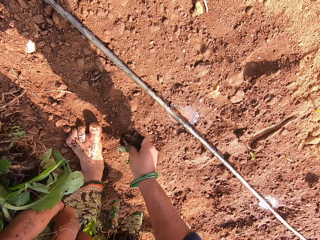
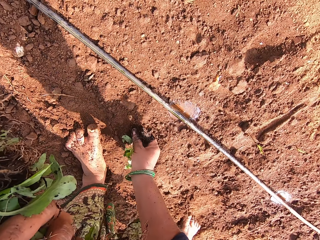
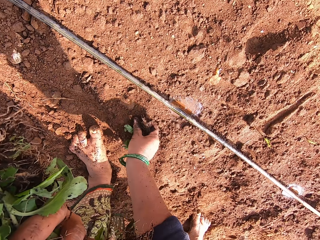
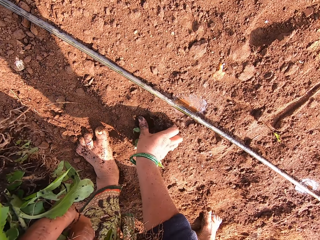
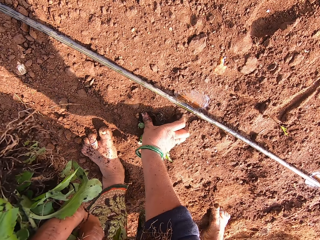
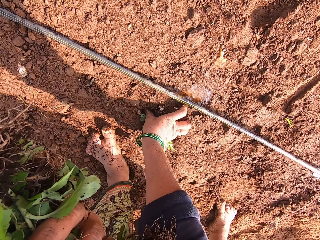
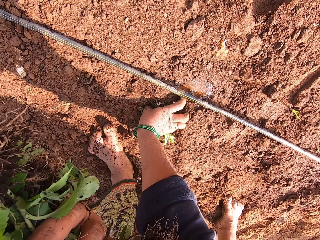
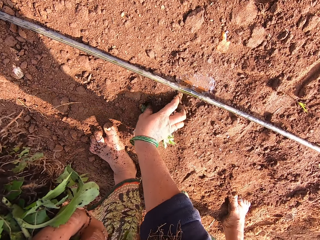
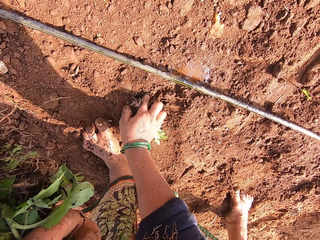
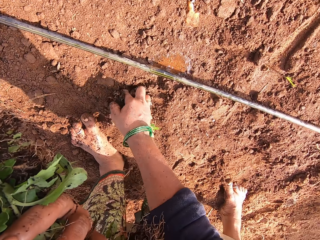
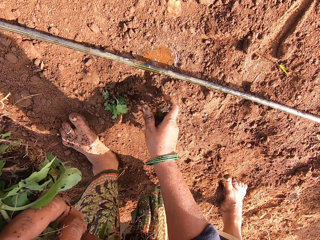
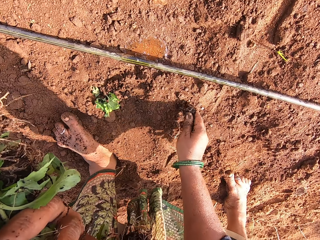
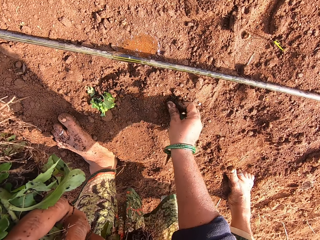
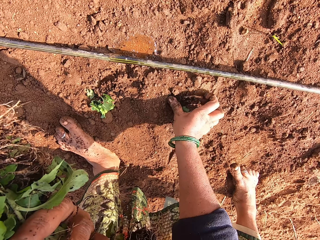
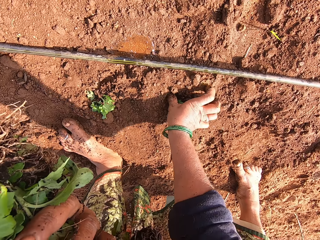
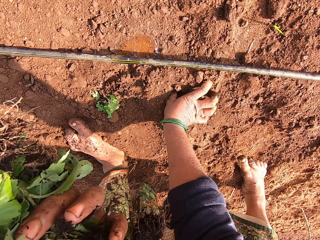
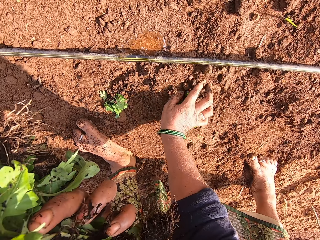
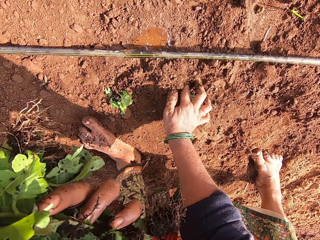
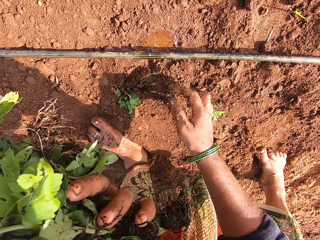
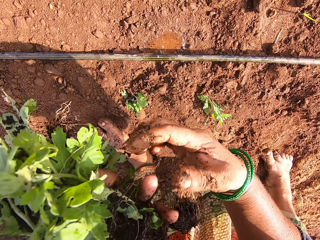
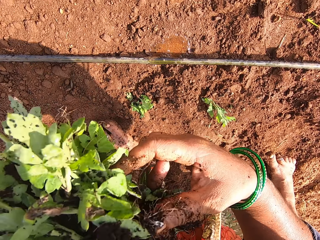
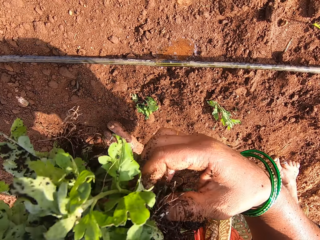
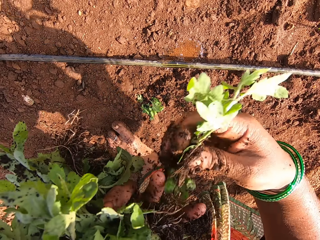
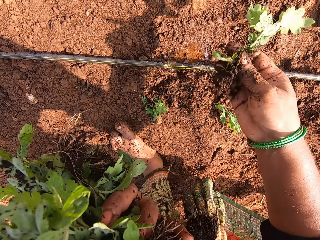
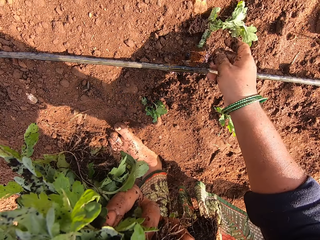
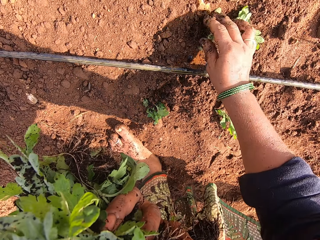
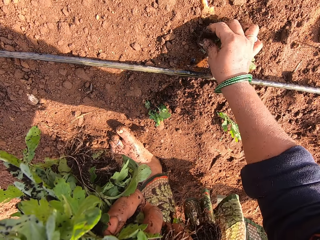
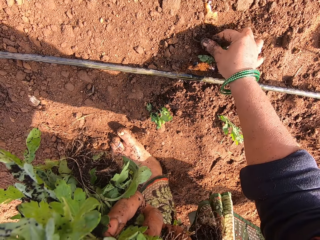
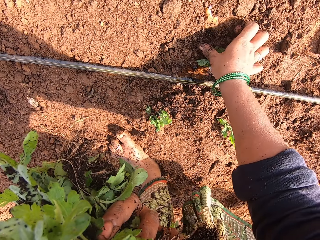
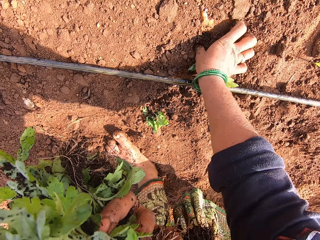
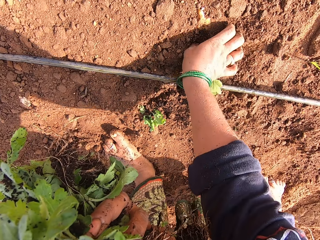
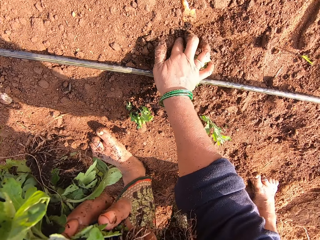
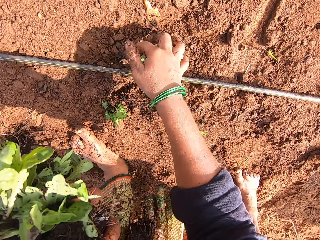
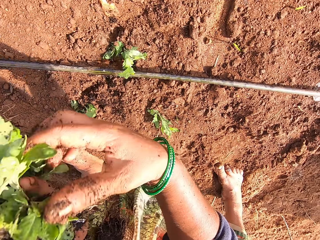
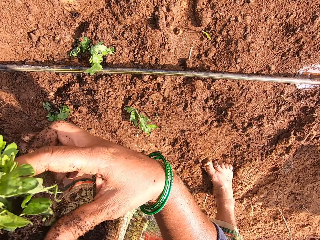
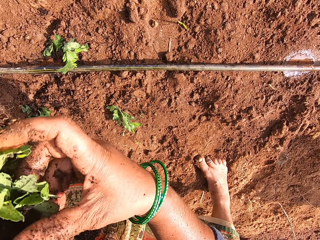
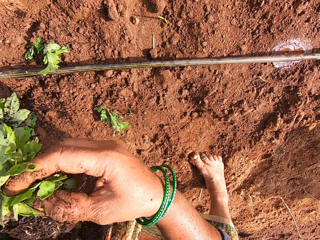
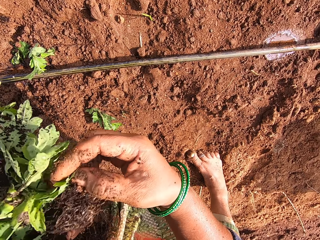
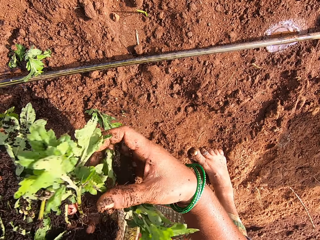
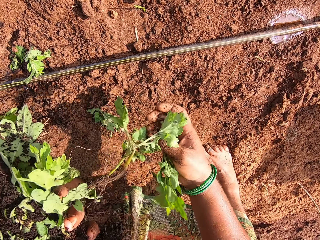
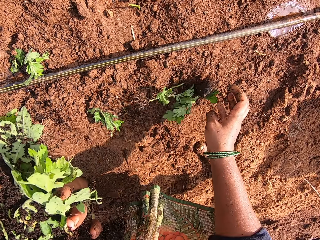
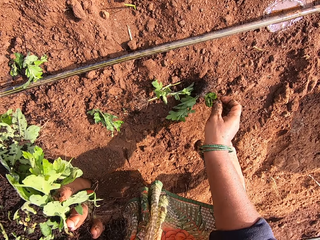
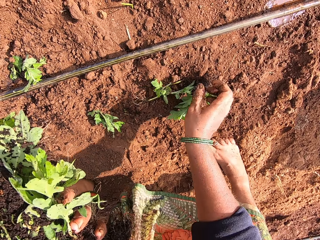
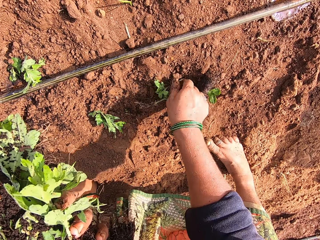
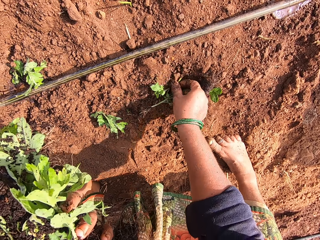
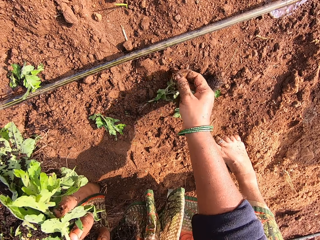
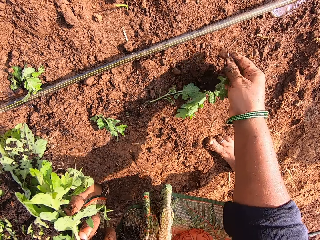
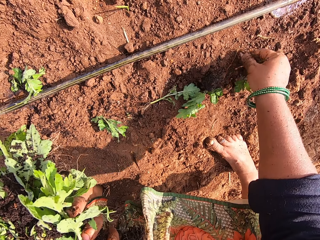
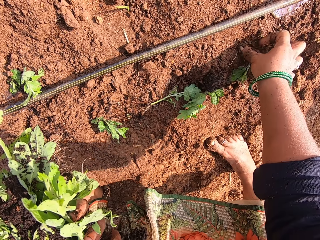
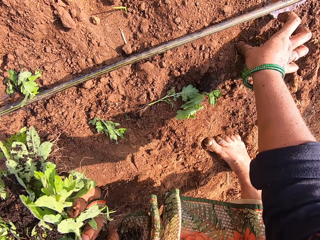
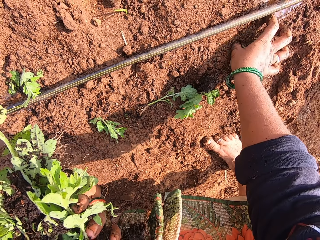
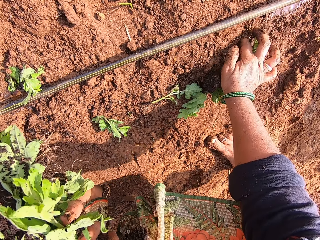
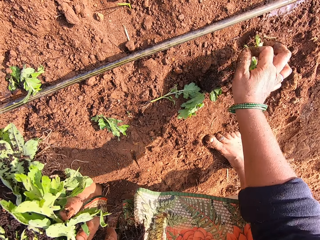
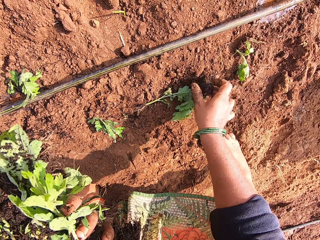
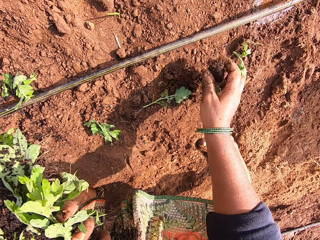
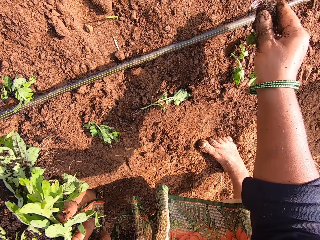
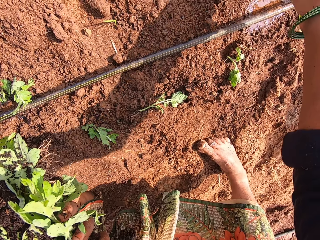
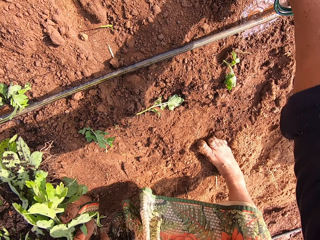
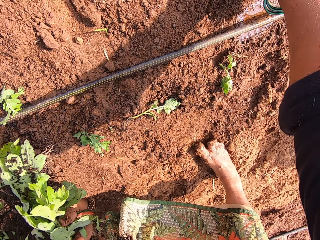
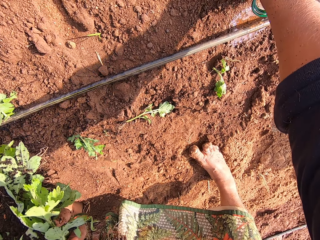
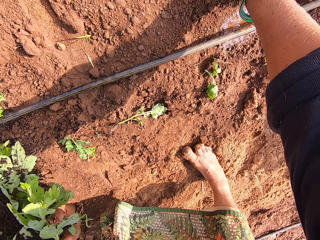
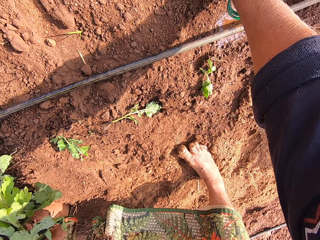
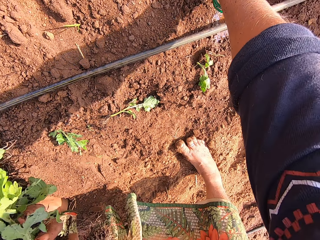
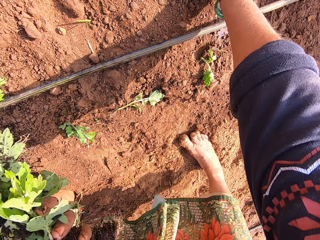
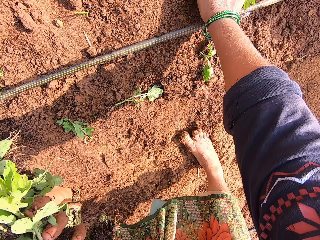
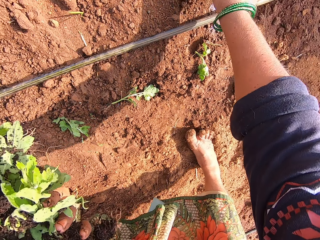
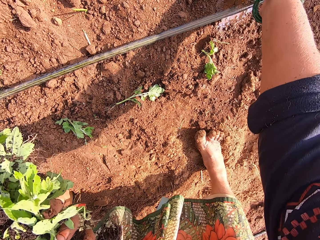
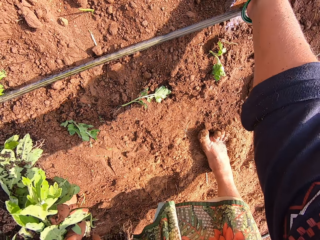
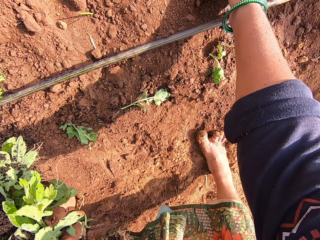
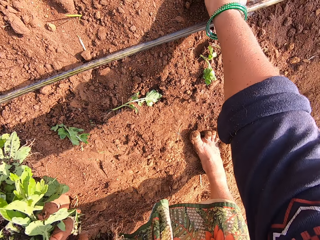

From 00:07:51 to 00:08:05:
The camera wearer picks up the plant or seedling from the ground. They plant the seedlings. They take the plant from the left hand. They drop the plants on the ground. They pick up the plant from the ground. They plant the plant in the soil. They take the plant from the left hand. They drop the plants on the ground. They pick up the plant from the ground. They plant the plant in the soil. They pick the seedling. They plant the seedlings.

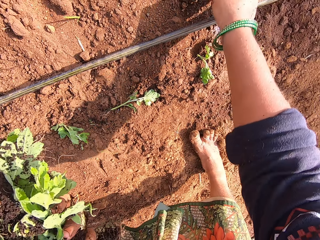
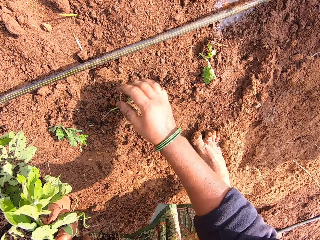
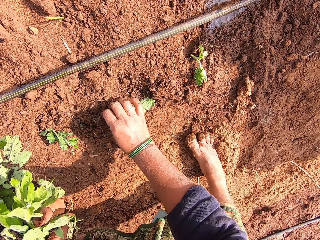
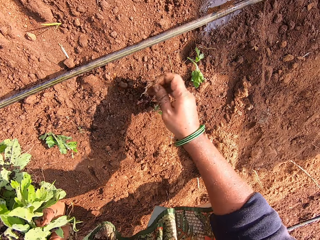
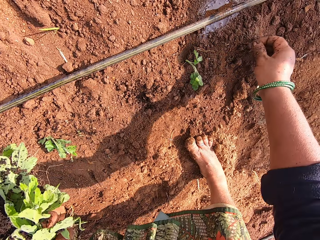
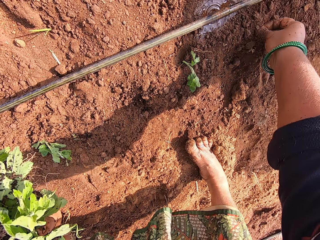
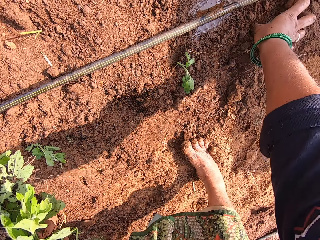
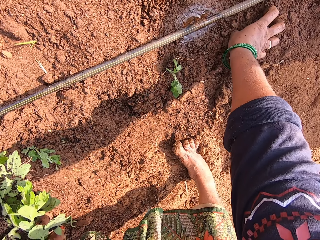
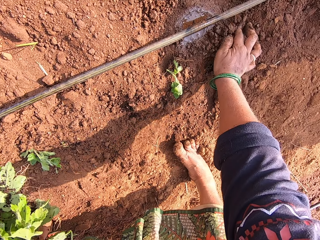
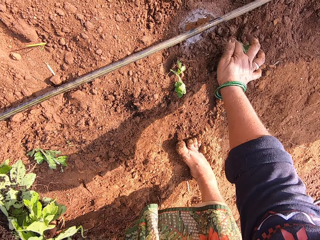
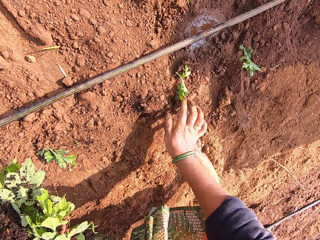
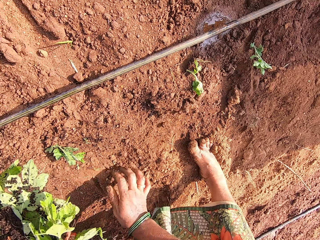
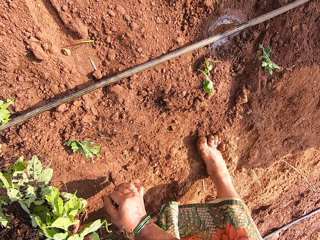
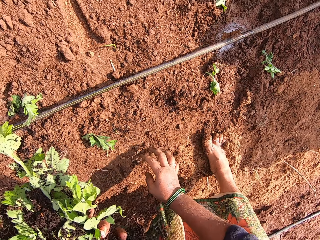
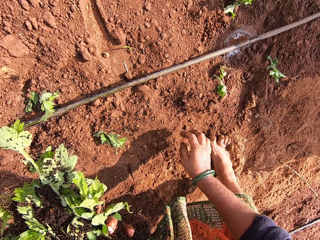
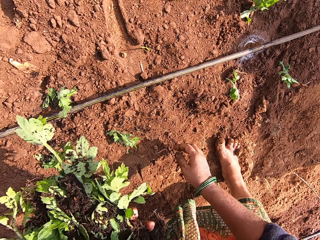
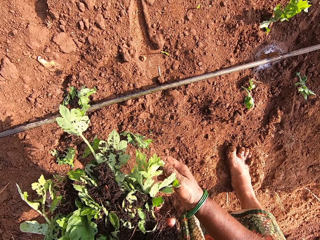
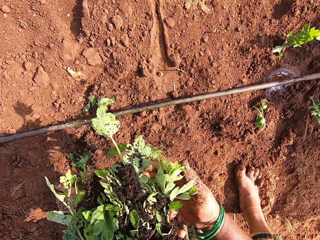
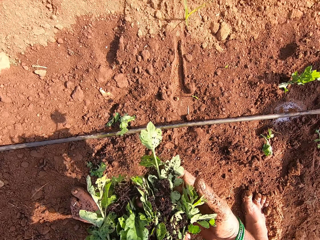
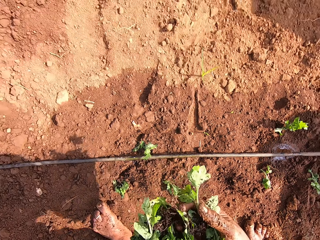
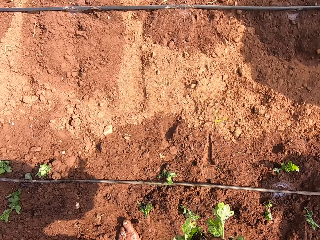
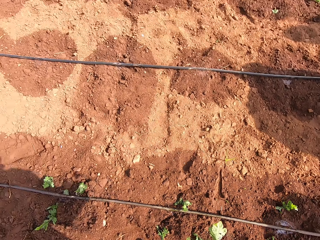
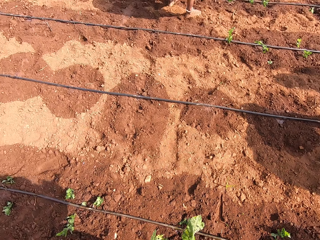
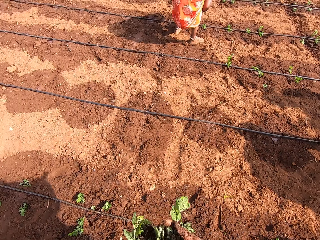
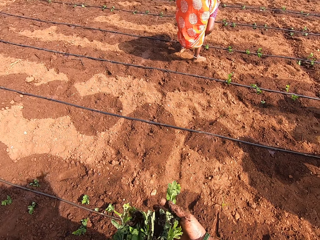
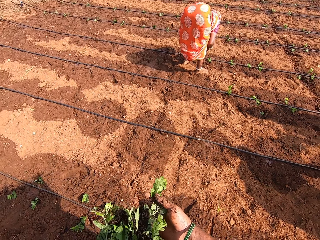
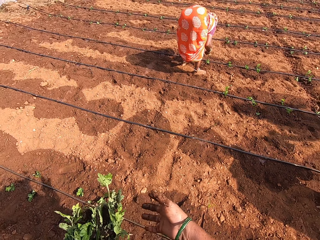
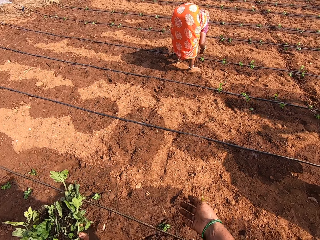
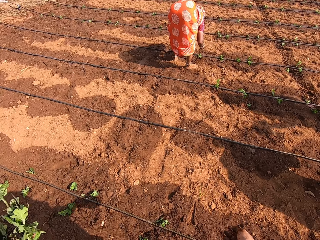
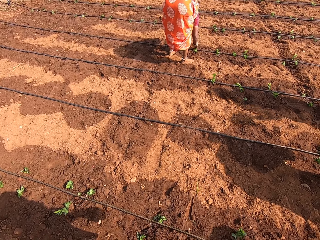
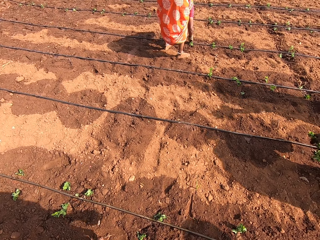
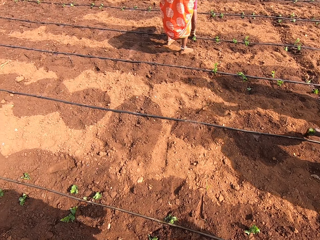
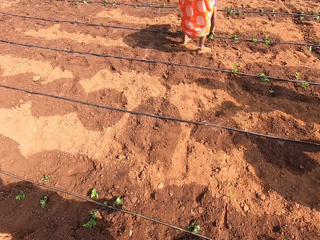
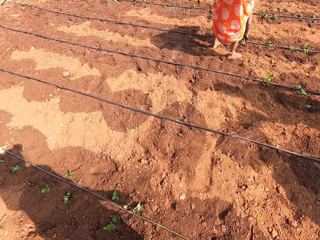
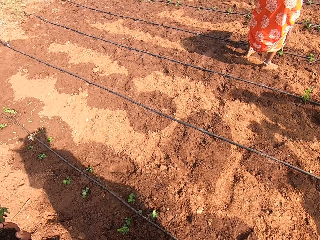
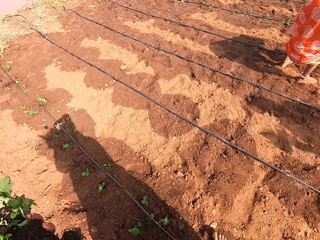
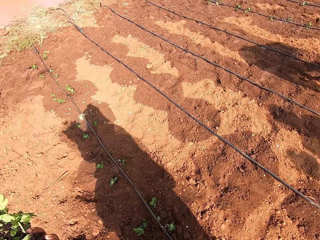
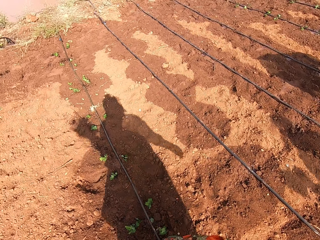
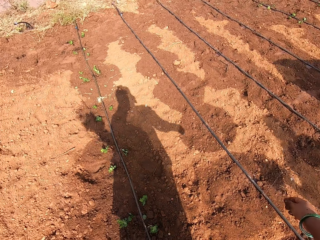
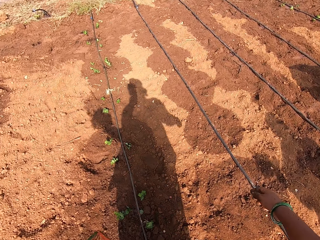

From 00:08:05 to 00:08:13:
The camera wearer picks a seedling on the farm. They plant the seedling. They get up and stare in the farm. A lady plants seedlings in the farm. The camera wearer walks around. They carry the seedlings in the farm.
